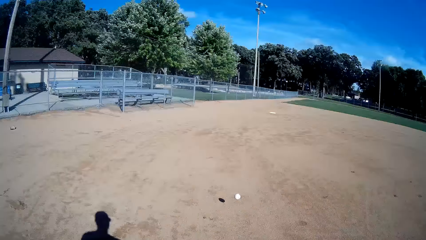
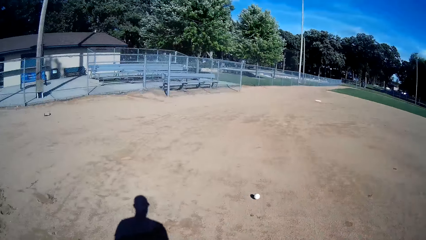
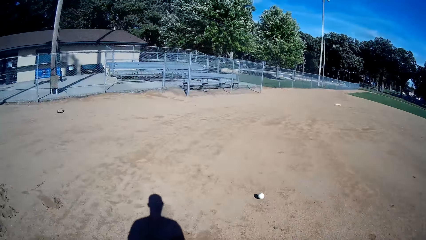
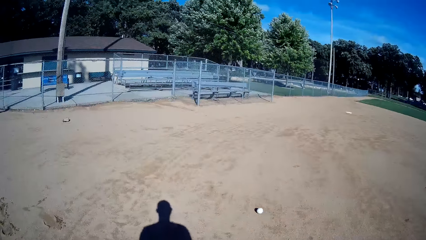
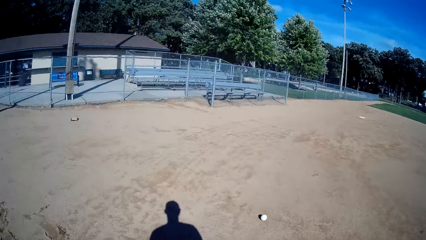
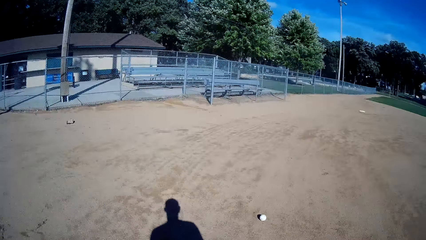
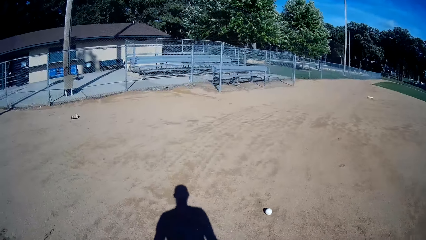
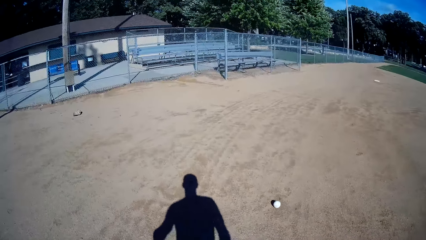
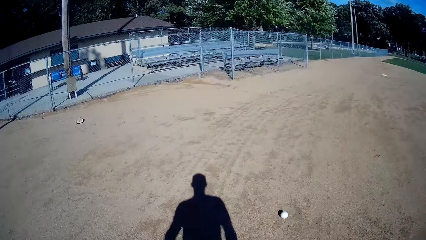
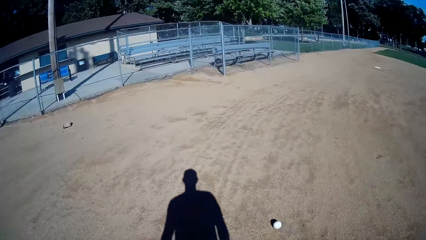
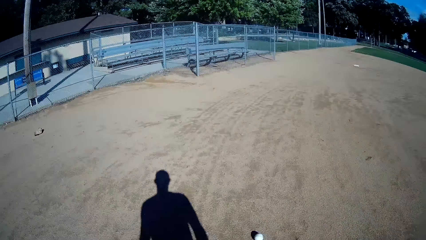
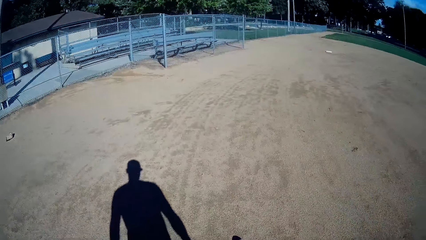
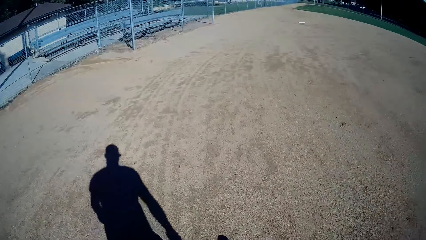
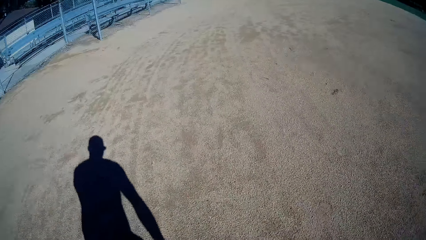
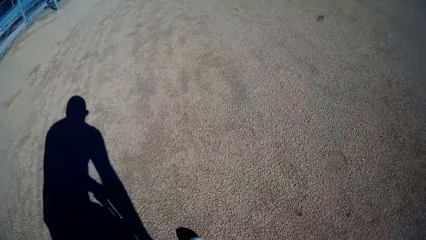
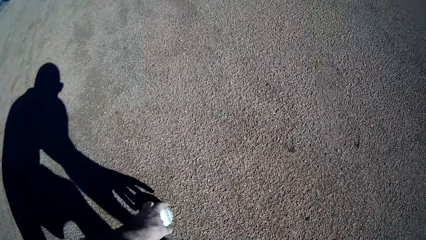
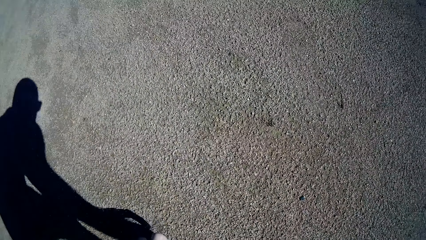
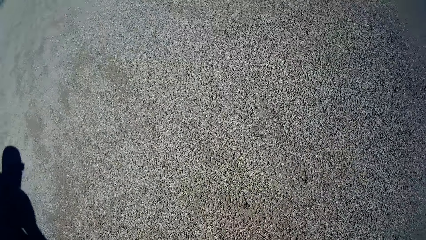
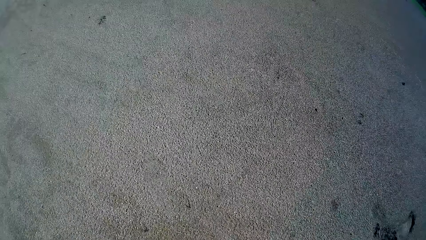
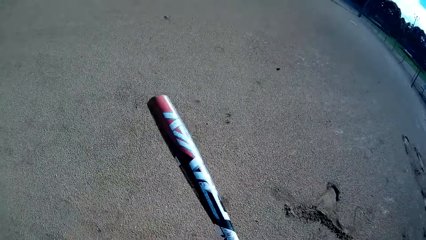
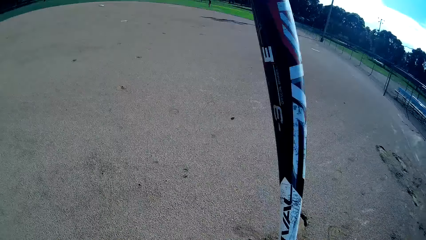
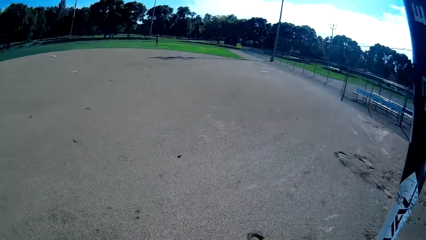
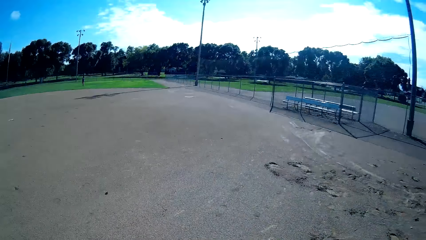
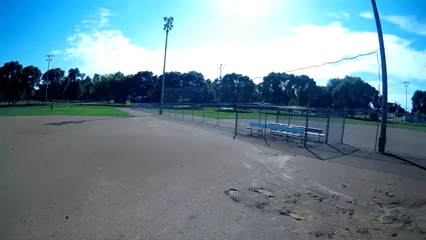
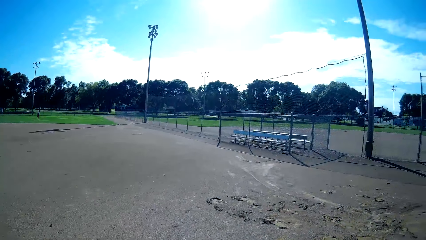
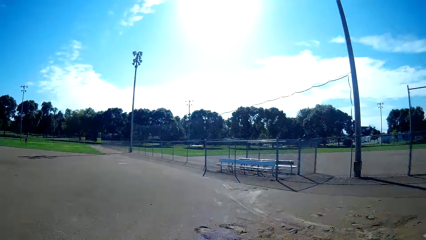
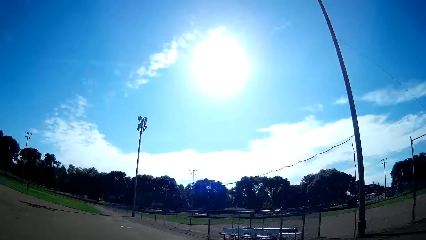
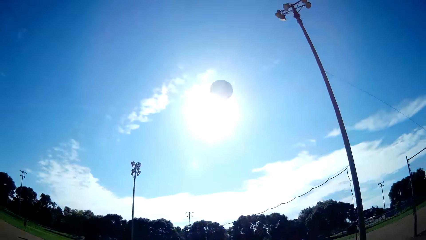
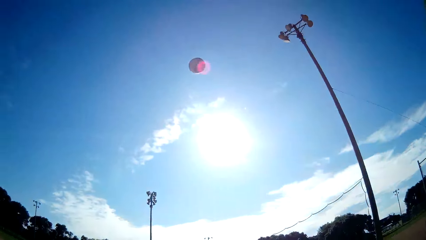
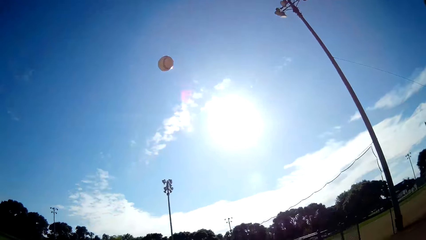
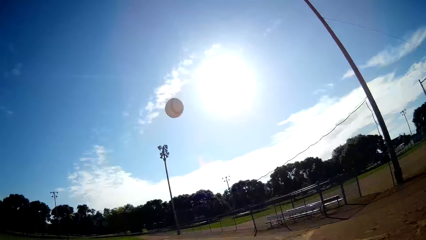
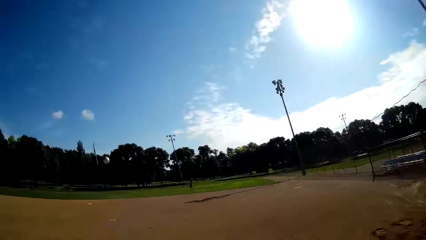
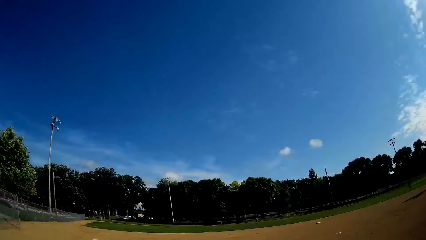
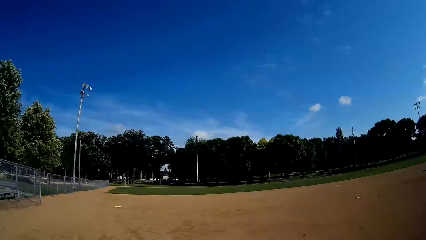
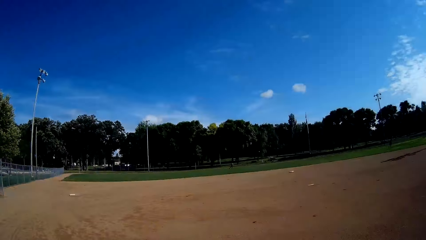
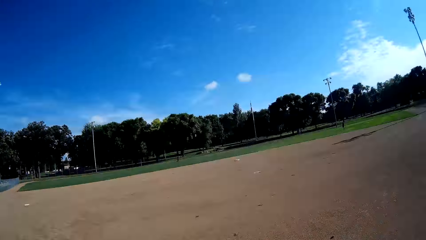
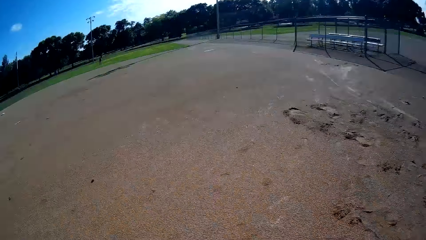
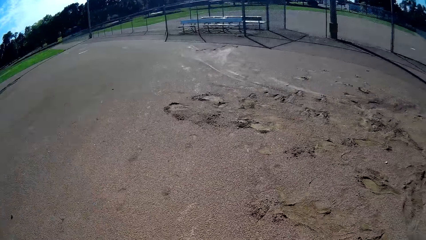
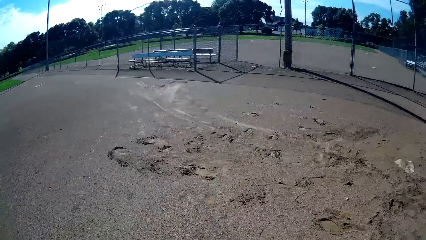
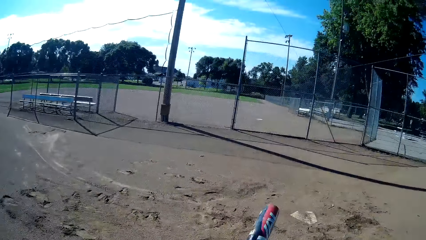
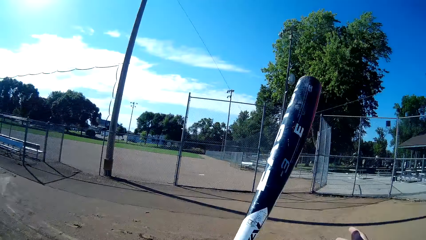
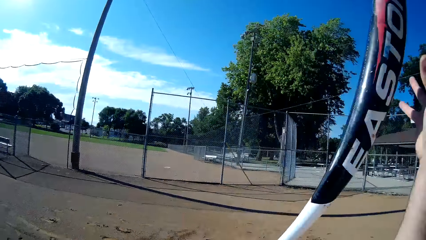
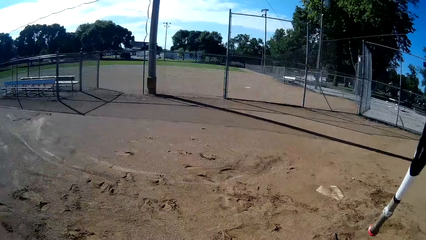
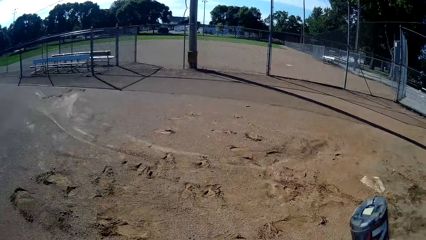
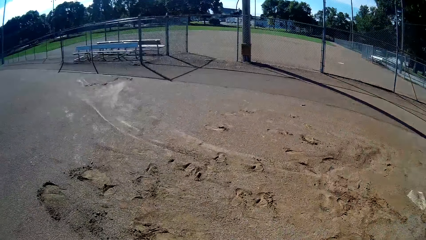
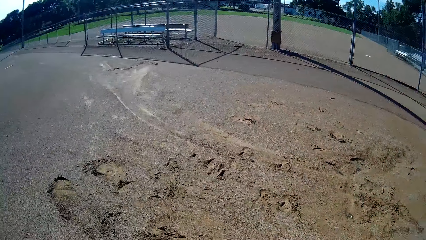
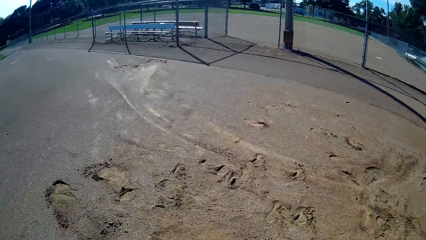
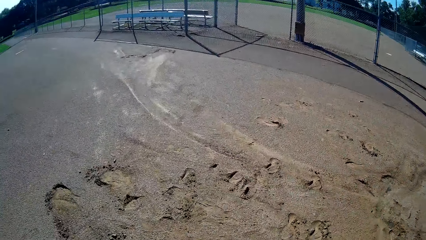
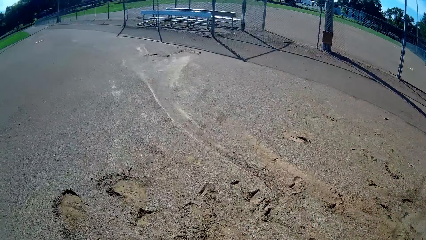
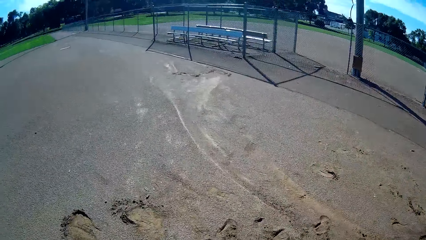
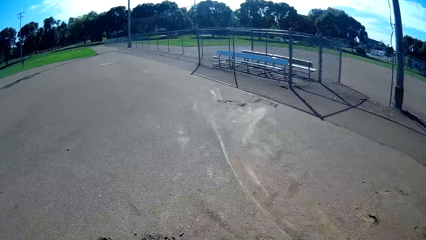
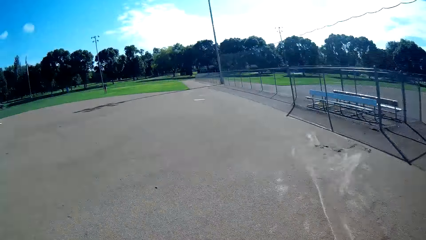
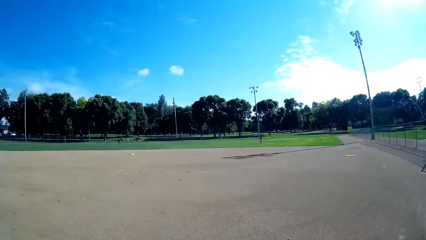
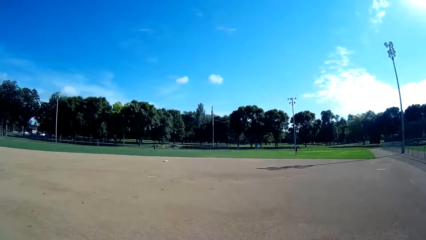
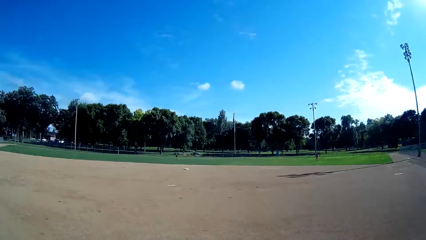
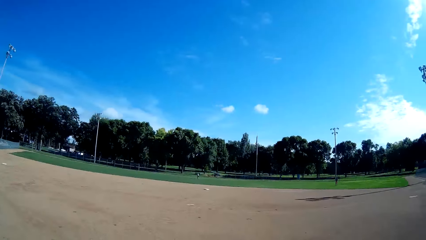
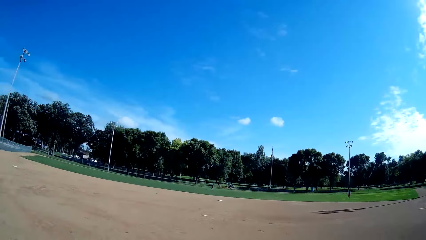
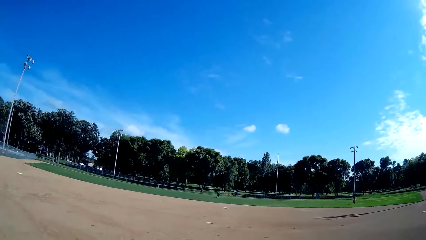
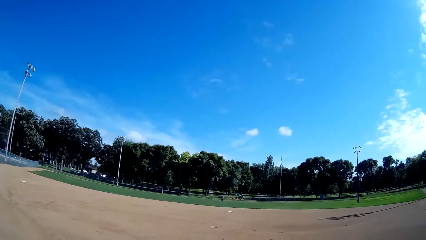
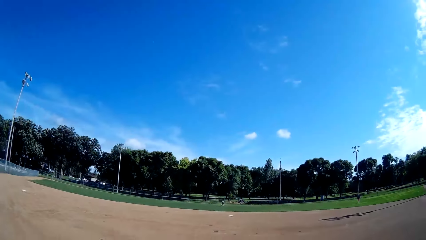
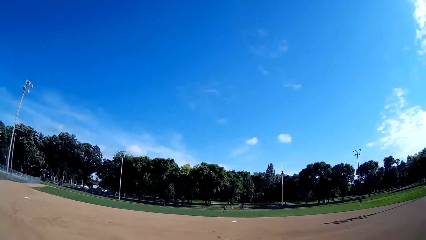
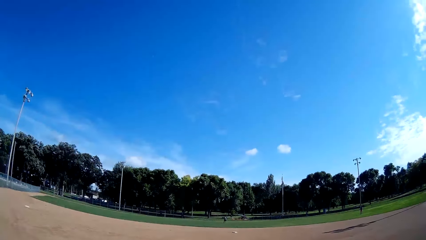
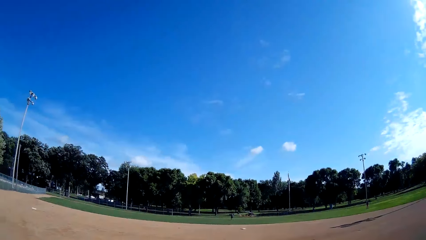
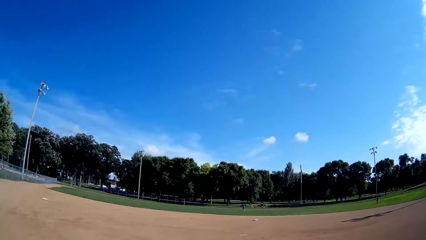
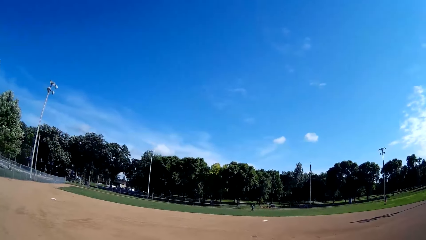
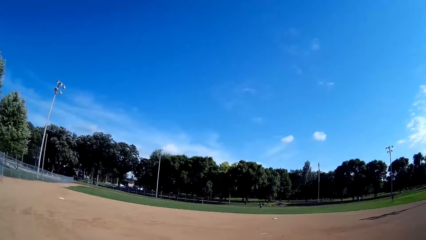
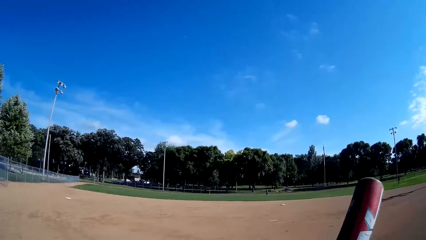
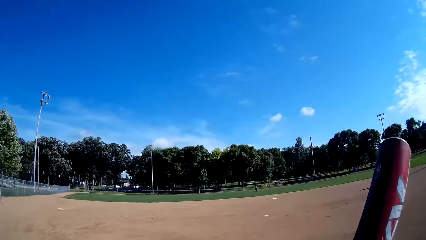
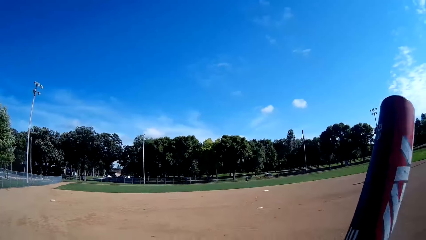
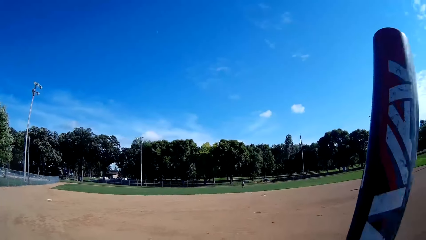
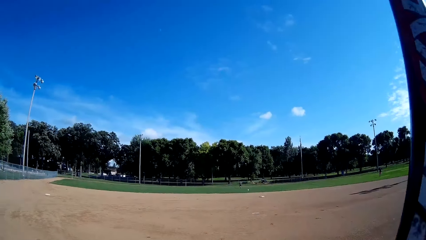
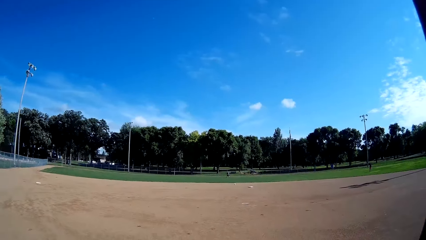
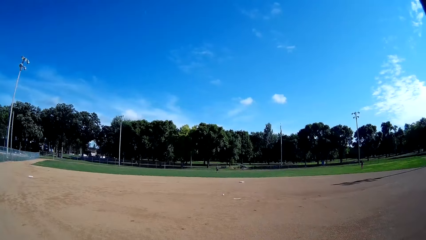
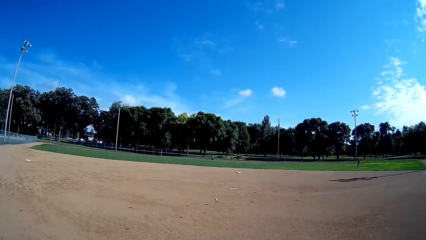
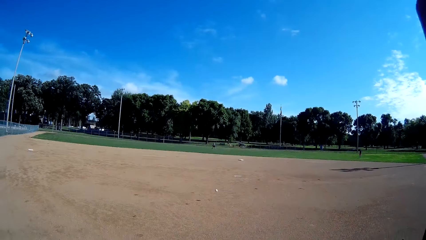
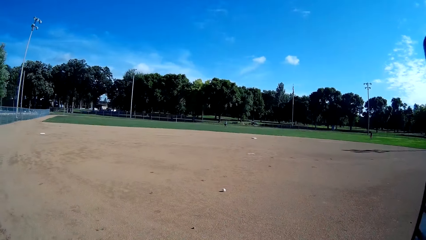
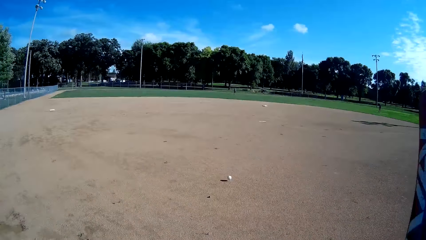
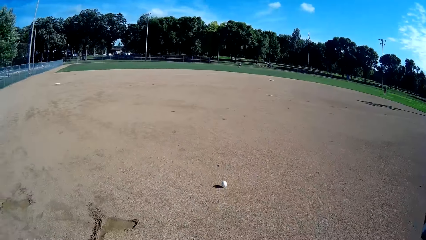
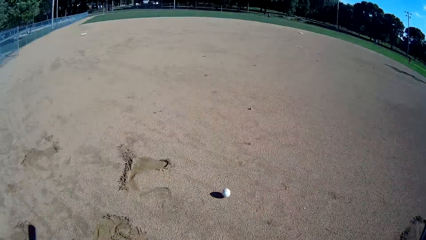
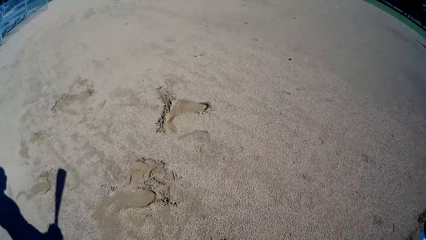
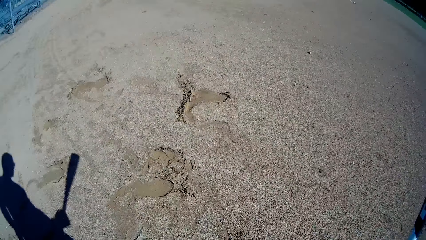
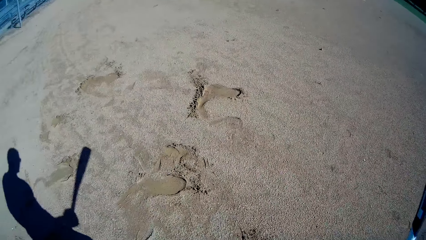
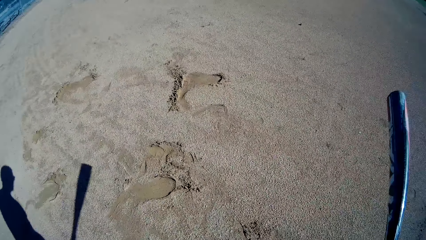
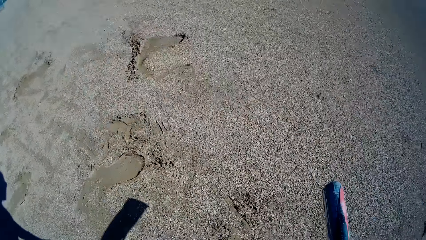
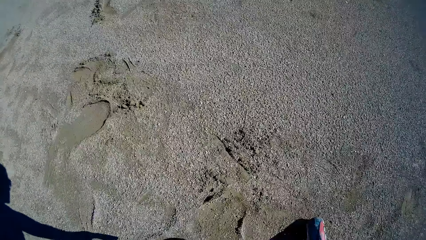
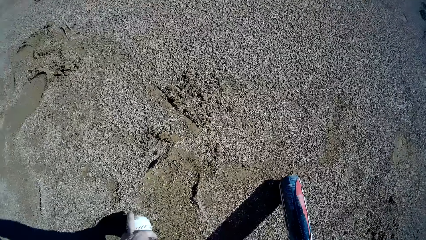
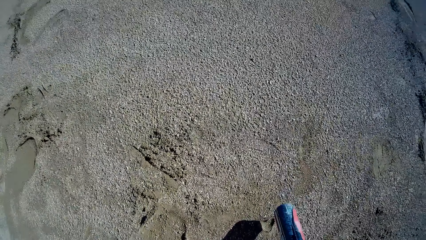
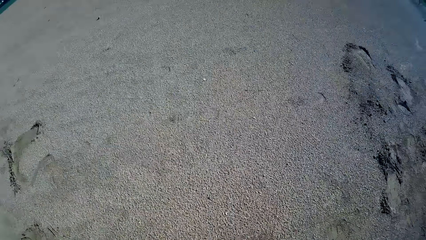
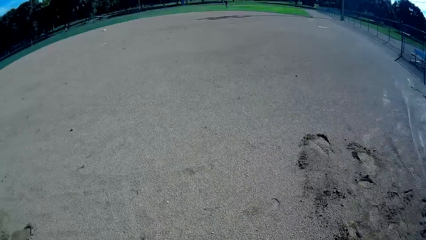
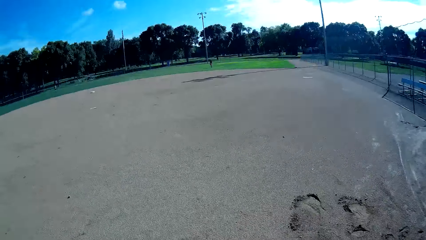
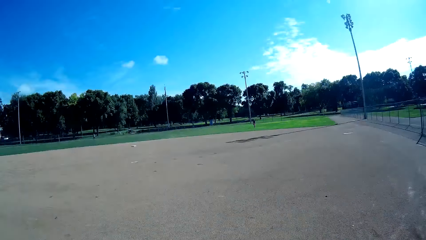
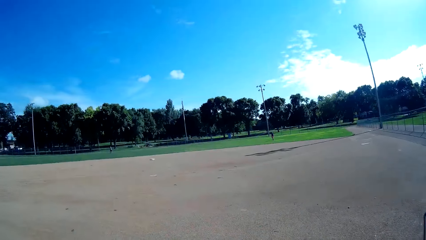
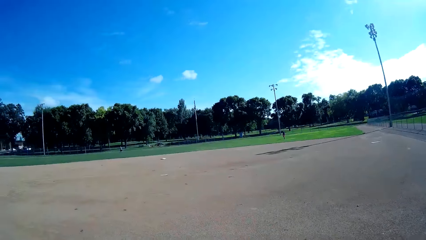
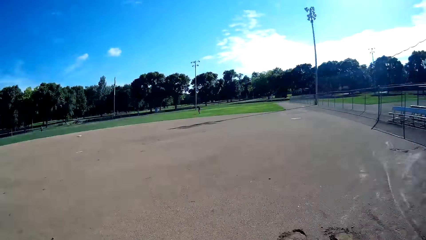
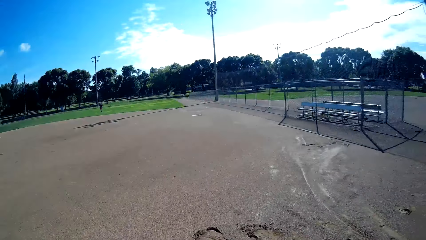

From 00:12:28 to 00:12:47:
The camera wearer walks around the pitch to the cricket ball. They pick up the baseball or cricket ball from the ground. They throw the cricket ball up and play baseball in the pitch to a man. They play baseball in the pitch to the man again. They stare around the pitch. The man hits the cricket ball. The camera wearer picks up the baseball from the ground.
